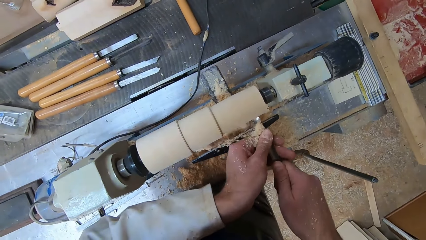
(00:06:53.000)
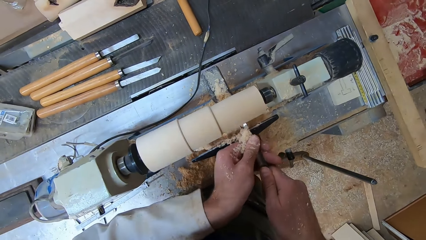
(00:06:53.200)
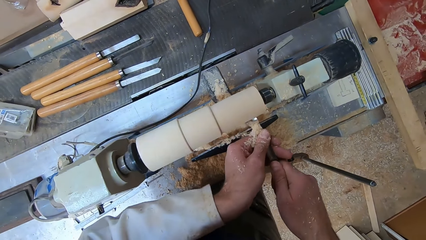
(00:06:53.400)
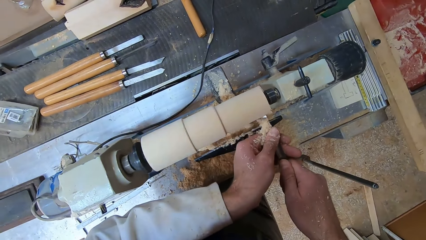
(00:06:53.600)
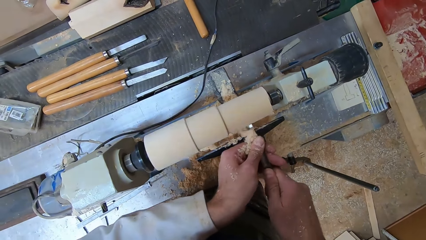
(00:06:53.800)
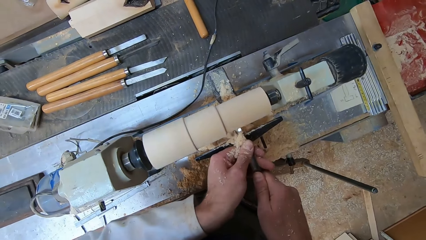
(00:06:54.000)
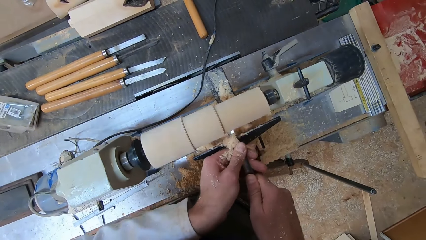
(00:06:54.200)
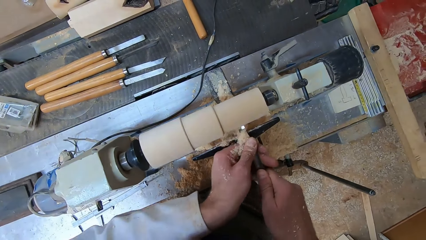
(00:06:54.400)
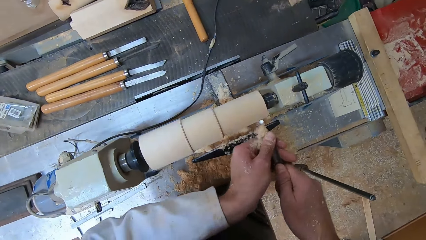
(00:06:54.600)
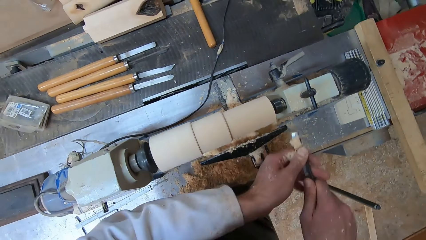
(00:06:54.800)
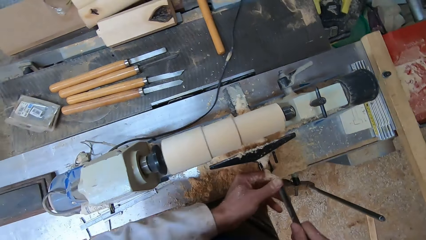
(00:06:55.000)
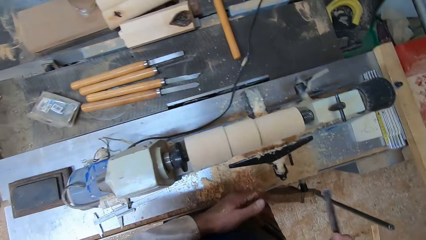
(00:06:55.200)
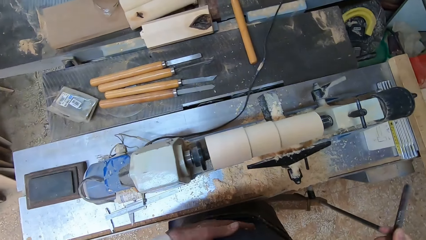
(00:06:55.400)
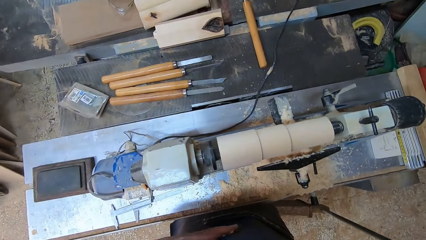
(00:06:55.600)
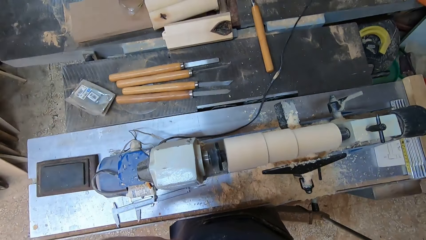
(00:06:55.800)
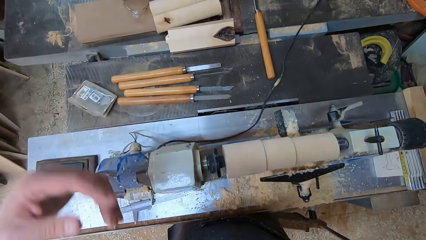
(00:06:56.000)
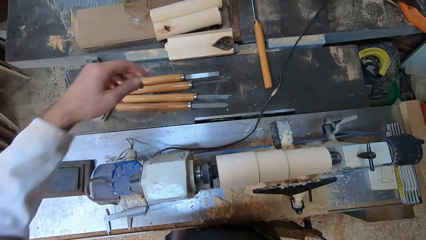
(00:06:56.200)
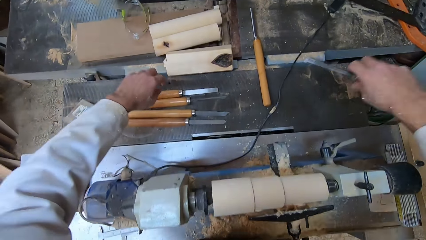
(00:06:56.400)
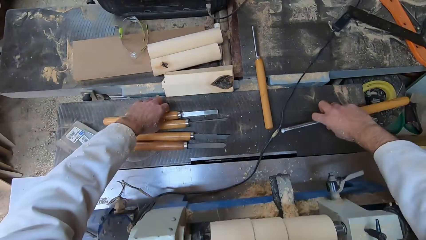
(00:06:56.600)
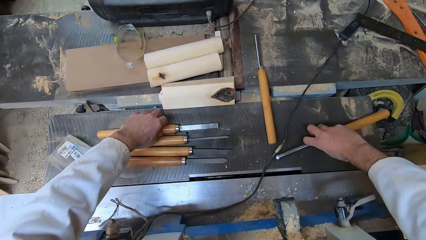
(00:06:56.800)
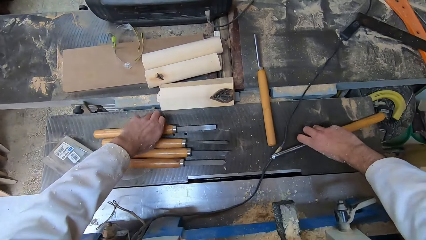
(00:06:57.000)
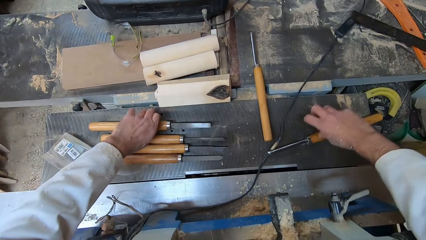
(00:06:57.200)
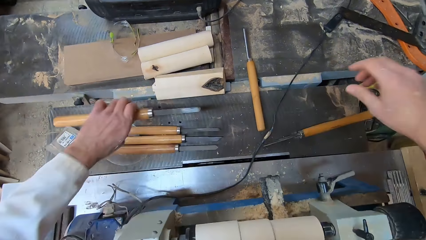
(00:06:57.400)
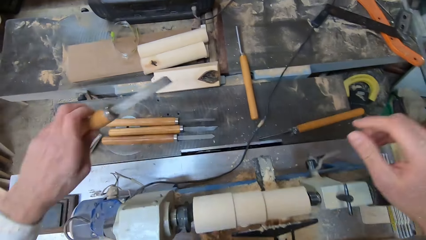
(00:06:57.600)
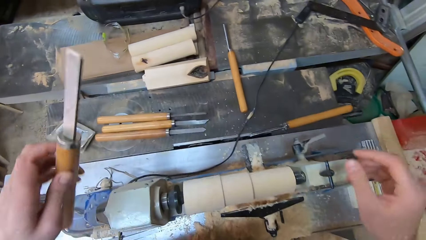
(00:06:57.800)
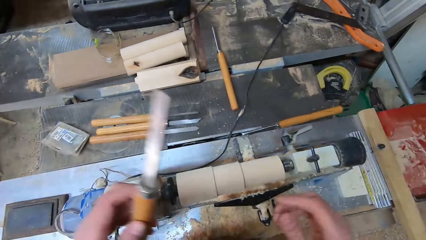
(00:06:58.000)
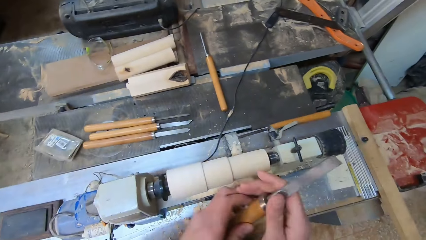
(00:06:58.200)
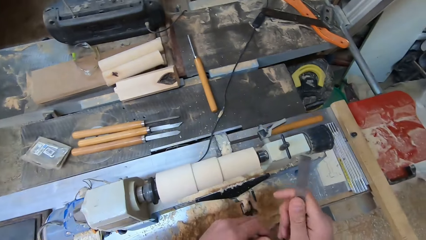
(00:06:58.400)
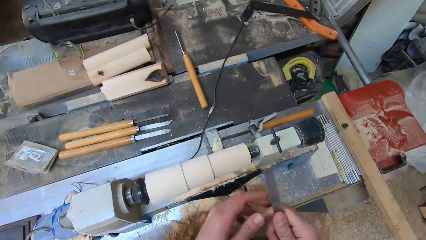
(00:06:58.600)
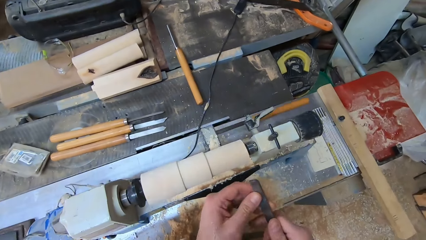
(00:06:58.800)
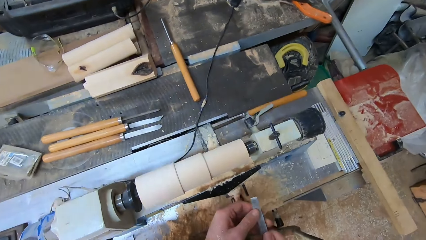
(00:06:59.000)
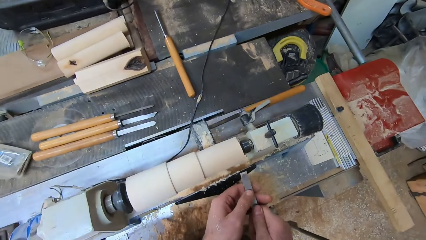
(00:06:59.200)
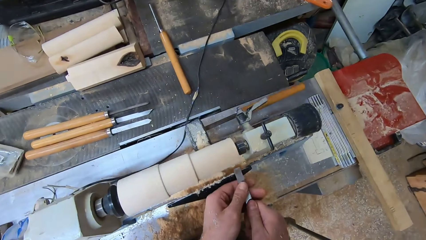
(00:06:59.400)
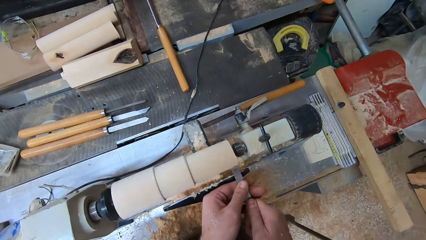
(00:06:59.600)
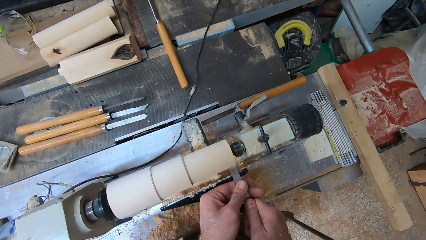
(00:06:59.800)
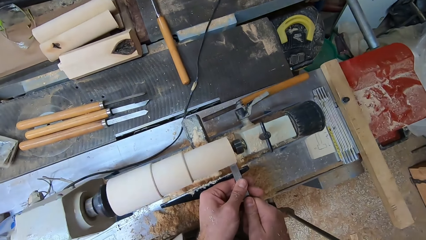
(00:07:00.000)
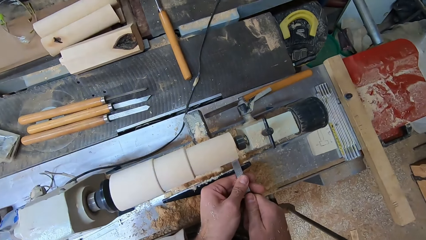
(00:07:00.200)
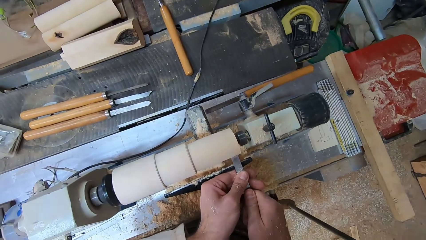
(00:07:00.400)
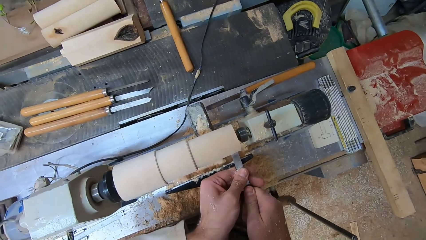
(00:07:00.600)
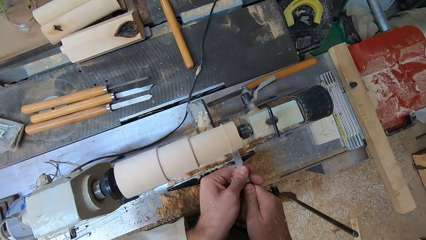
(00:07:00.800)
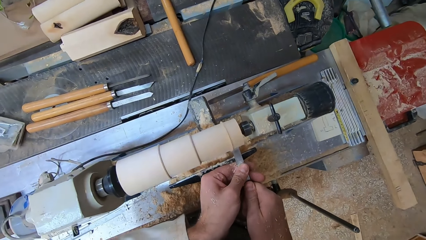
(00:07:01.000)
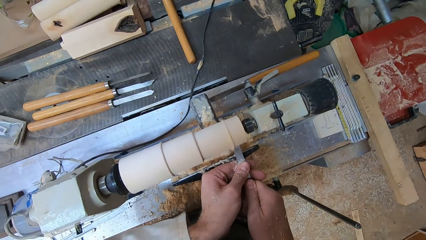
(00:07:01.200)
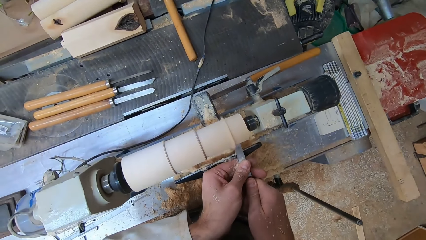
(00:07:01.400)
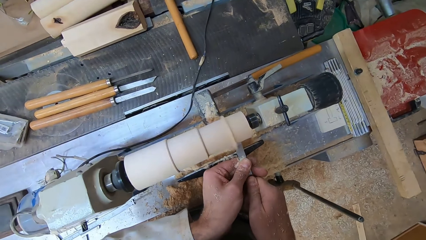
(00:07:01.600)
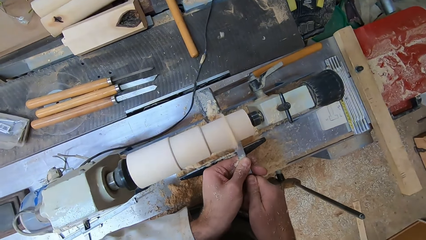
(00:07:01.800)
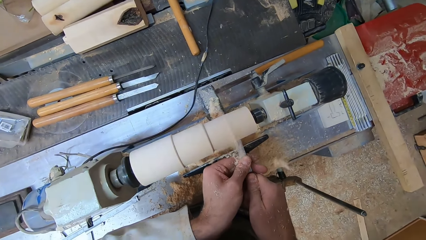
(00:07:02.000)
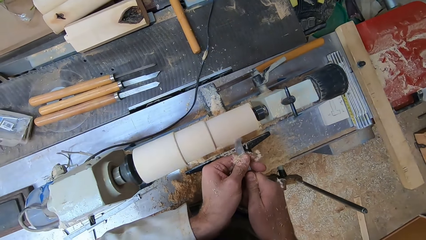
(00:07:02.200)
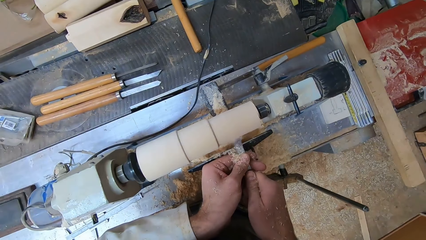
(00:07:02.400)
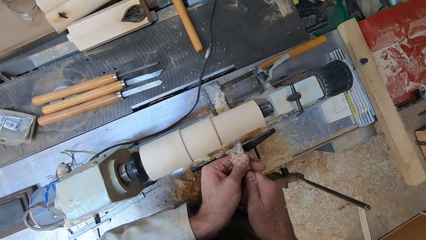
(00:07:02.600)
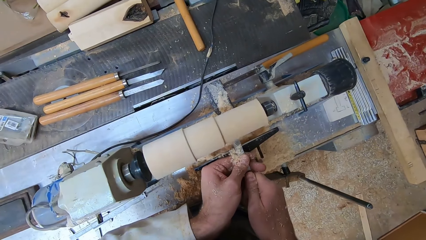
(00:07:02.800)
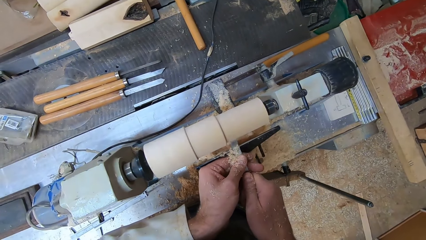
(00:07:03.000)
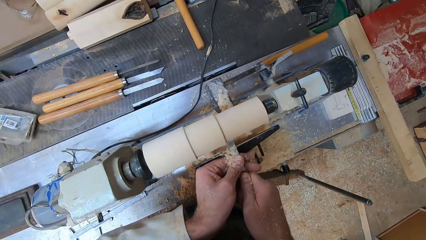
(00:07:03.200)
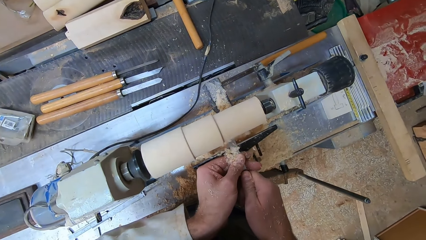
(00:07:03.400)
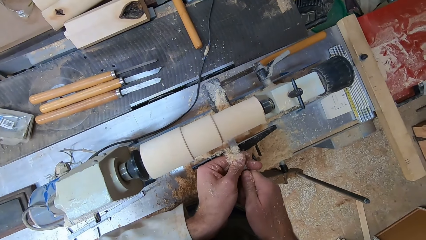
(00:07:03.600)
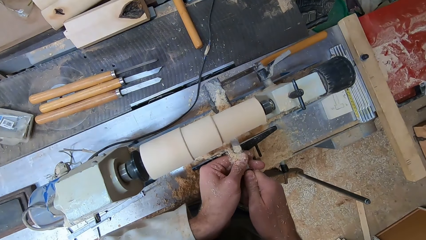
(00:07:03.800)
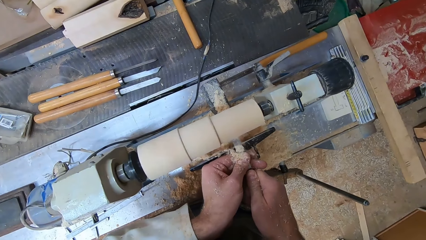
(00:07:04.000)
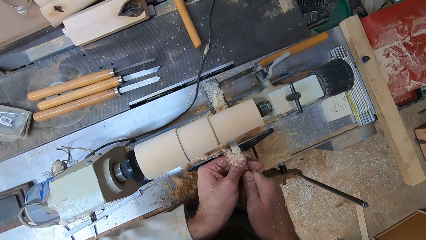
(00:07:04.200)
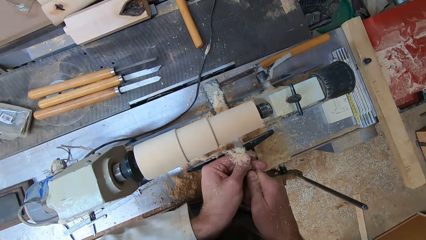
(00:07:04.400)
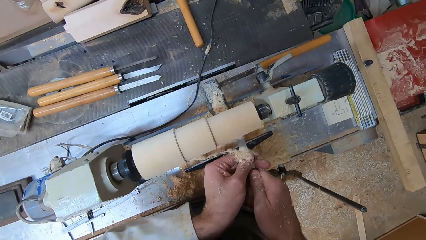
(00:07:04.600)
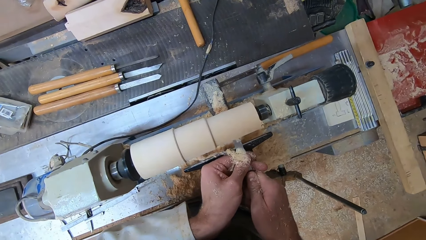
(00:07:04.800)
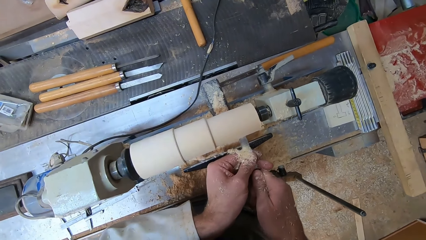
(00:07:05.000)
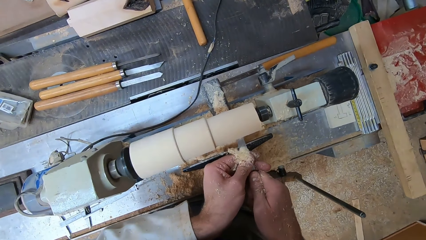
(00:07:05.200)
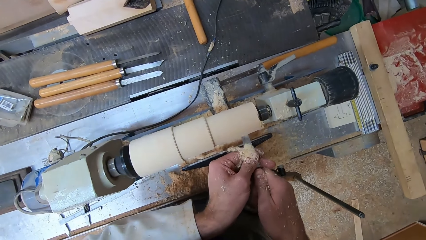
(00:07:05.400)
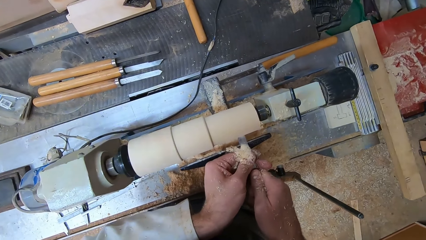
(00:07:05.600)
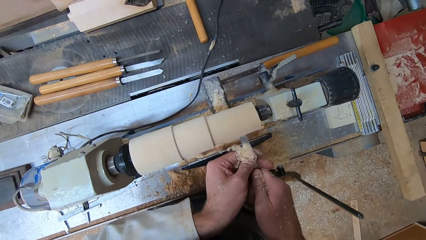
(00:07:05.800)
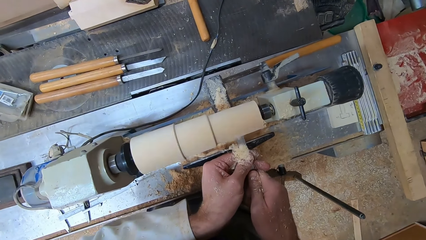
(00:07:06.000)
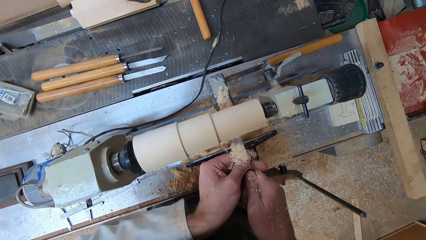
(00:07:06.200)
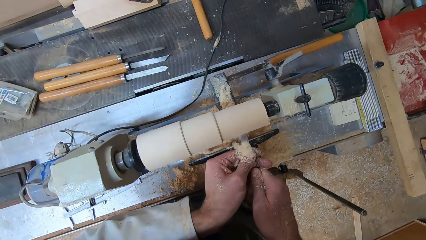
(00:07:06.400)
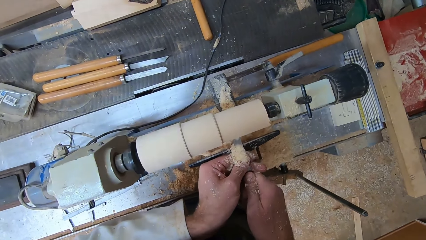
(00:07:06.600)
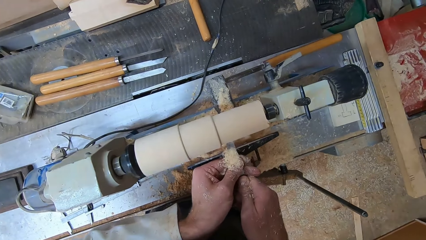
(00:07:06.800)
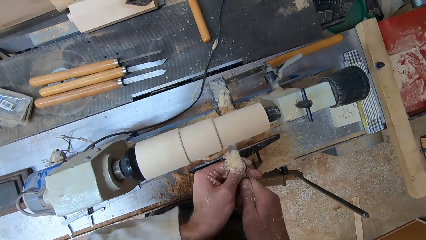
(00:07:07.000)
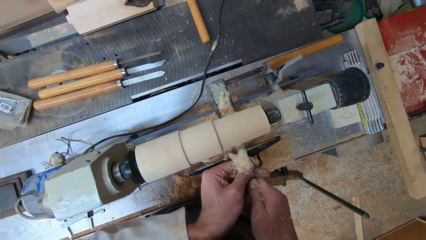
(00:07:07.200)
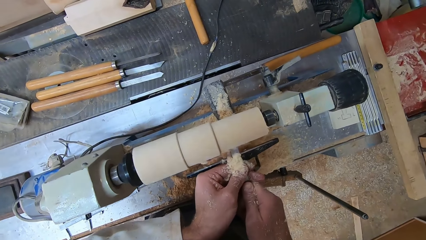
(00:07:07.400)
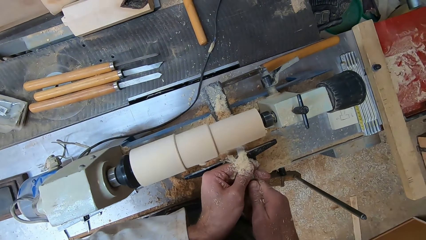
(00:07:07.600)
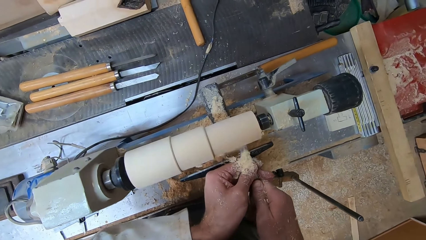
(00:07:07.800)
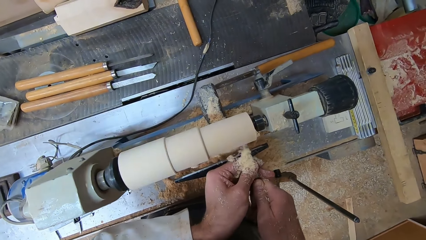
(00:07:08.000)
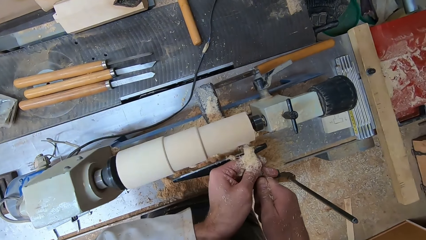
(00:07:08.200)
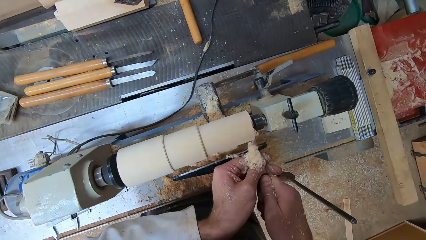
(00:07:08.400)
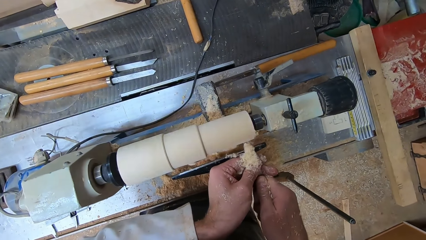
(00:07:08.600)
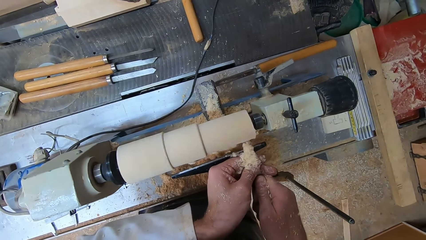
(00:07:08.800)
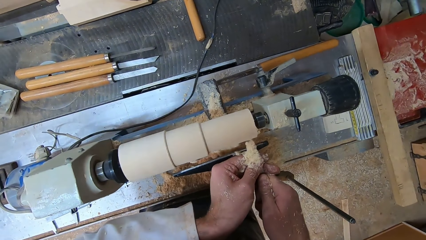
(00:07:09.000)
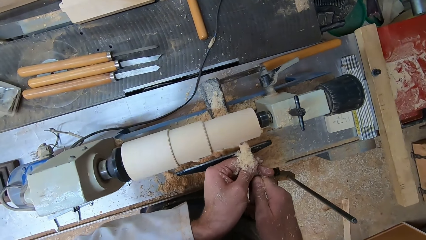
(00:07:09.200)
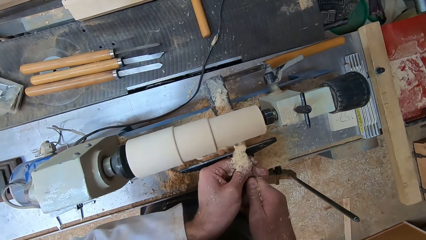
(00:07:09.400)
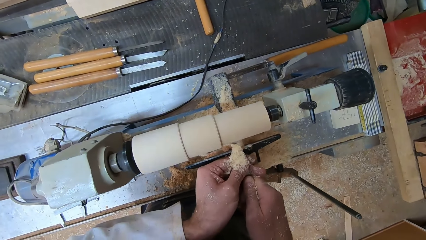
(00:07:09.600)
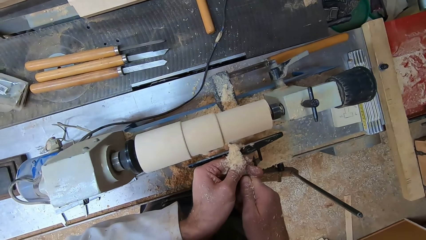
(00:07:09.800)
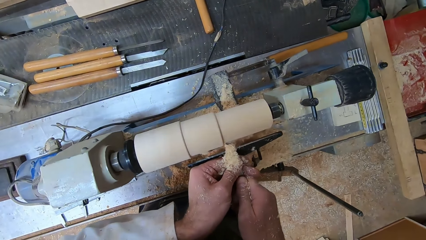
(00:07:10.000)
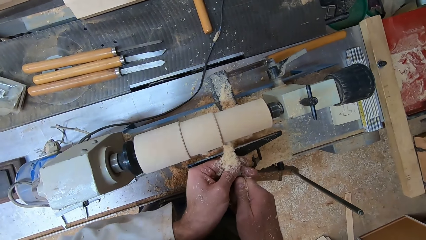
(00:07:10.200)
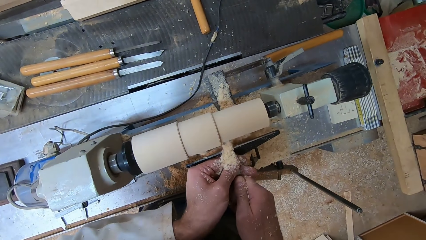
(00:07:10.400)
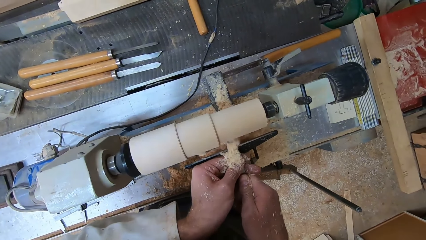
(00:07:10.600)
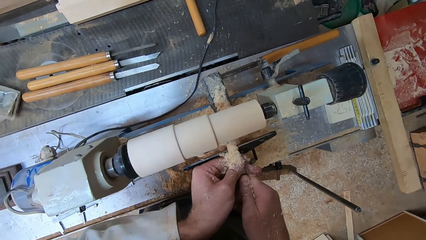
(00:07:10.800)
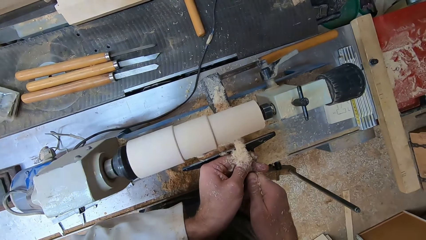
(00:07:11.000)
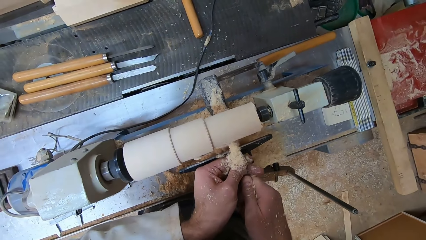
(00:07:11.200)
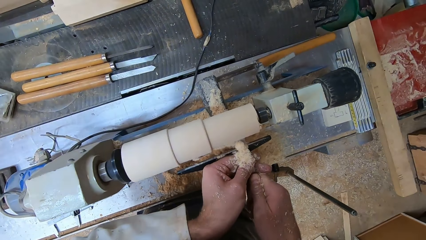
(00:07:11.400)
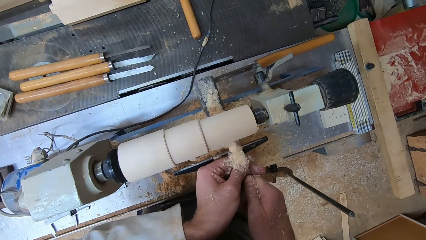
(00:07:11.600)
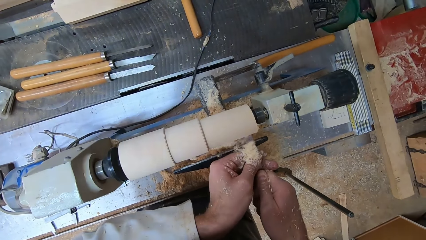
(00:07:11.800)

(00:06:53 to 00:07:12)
The camera wearer holds the gouge in his right hand. He picks a chisel from the round wood making machine with his left hand. He places the gouge in his right hand onto the round wood making machine. He holds the chisel with both hands. He shaves the round wood in the round wood making machine with the chisel in both hands.
